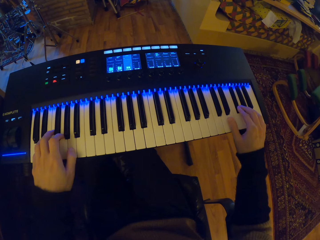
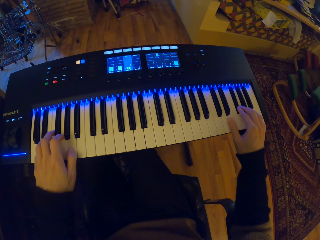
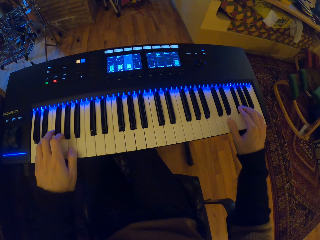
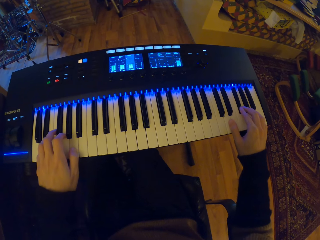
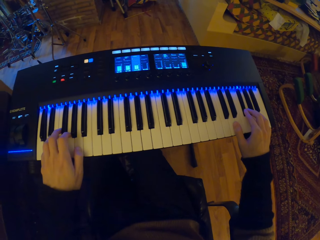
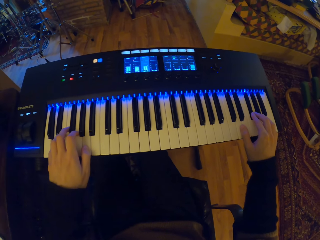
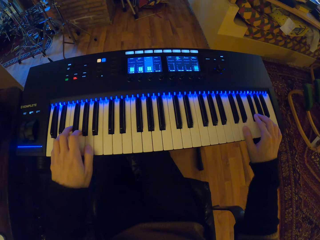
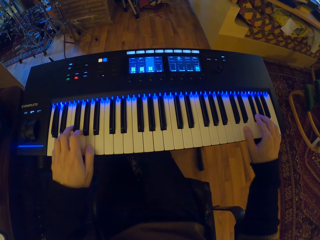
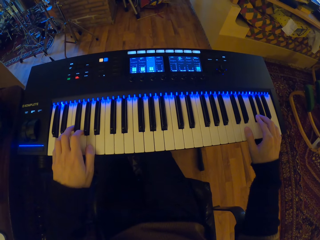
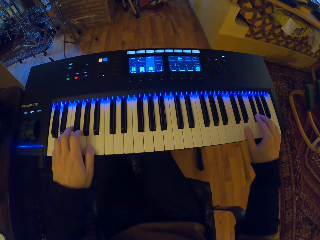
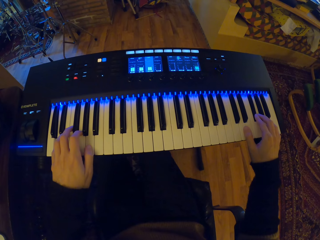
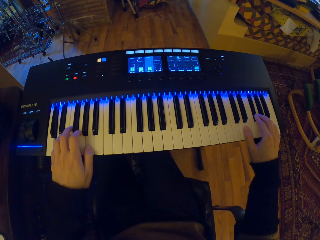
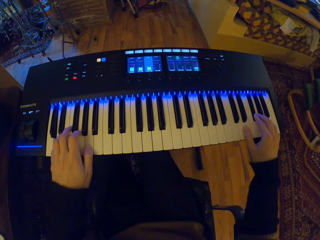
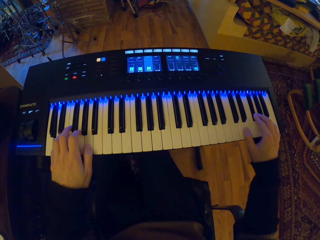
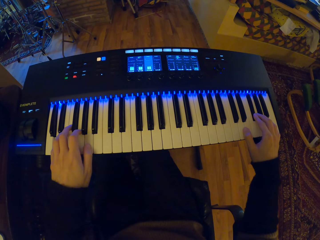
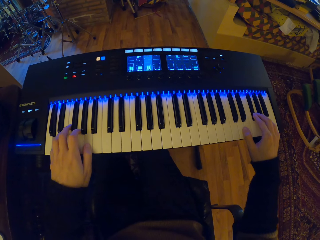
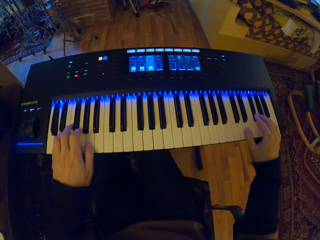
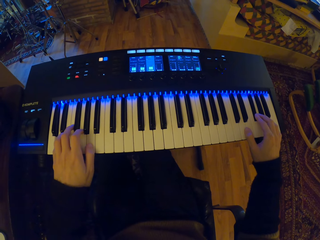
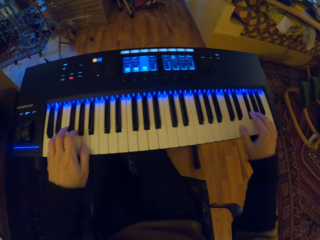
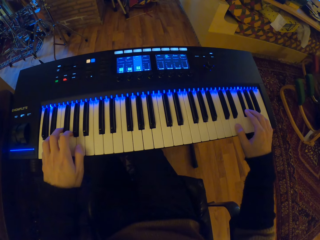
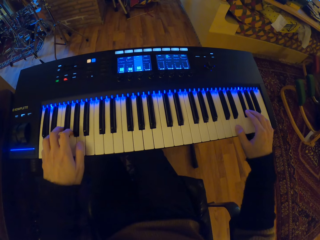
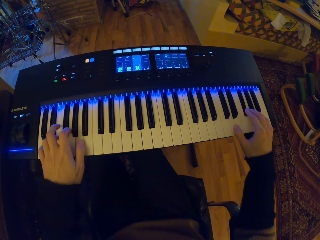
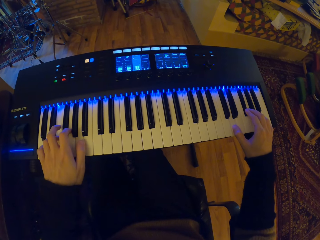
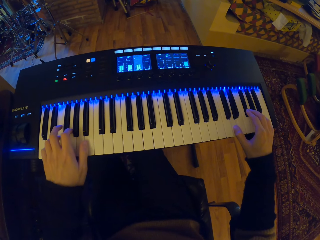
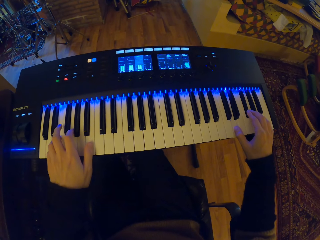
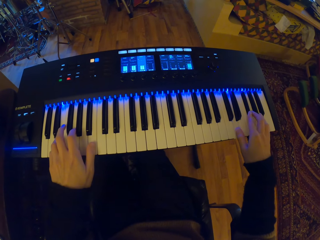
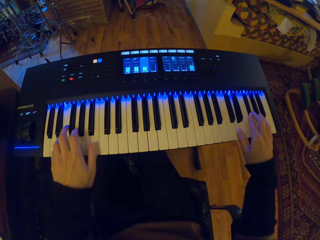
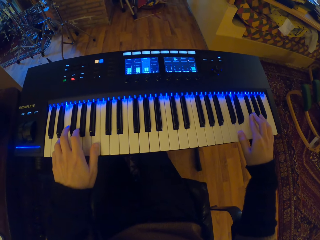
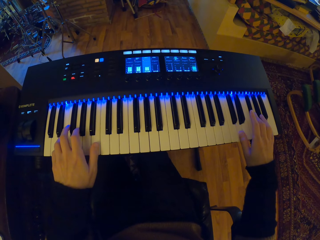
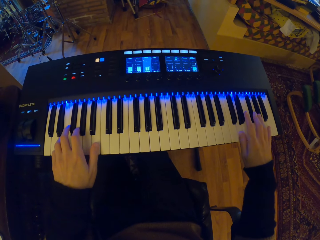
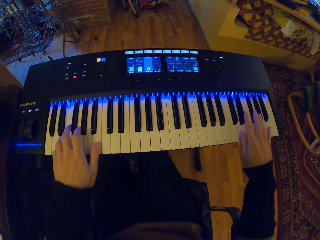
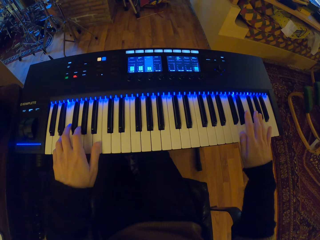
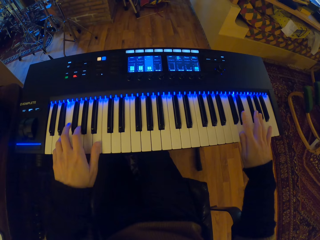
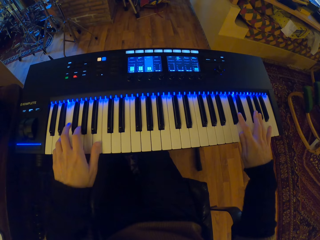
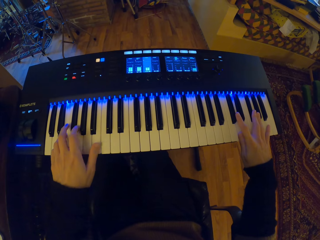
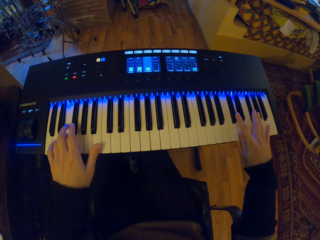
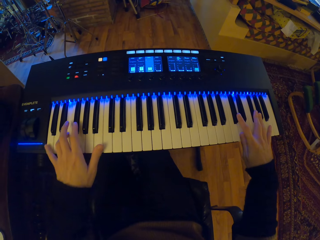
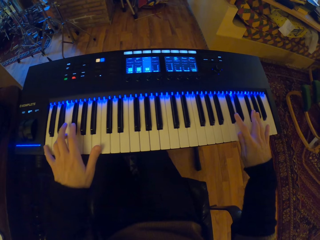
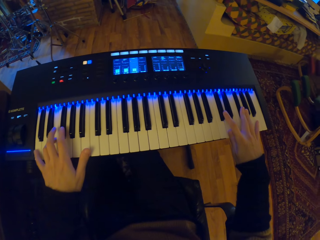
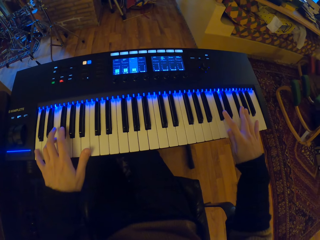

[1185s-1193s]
The camera wearer plays the keyboard piano.
